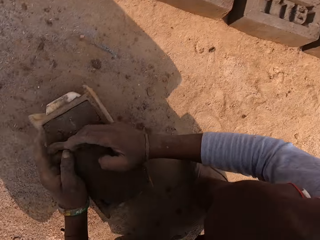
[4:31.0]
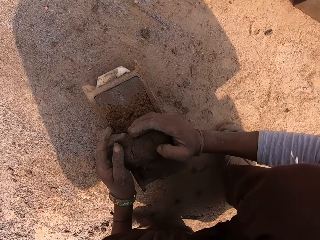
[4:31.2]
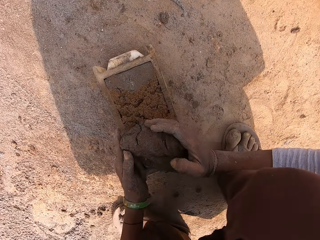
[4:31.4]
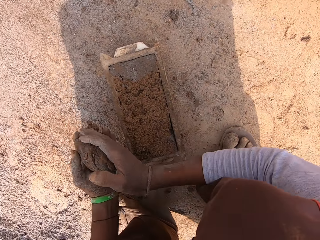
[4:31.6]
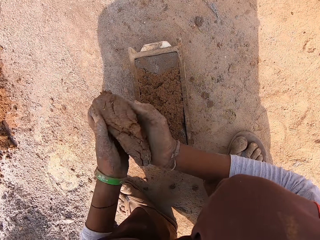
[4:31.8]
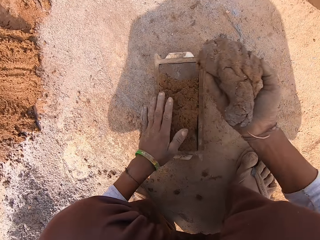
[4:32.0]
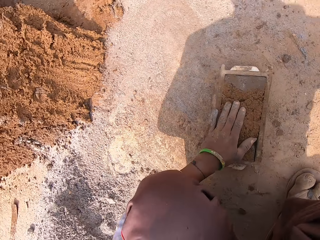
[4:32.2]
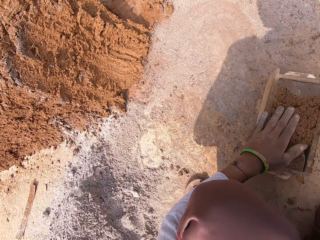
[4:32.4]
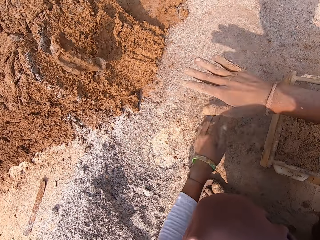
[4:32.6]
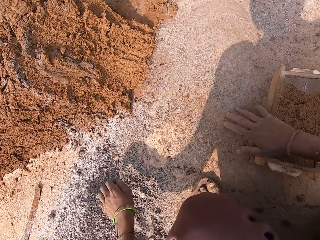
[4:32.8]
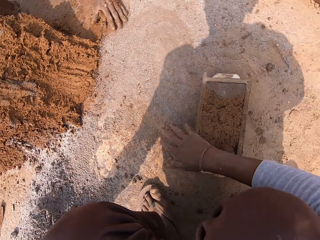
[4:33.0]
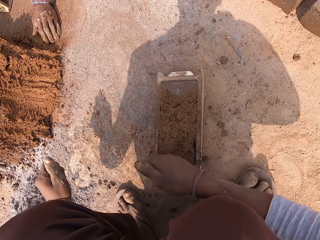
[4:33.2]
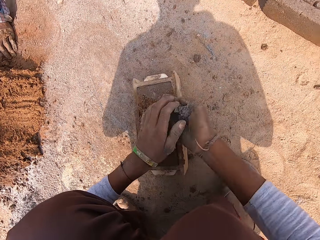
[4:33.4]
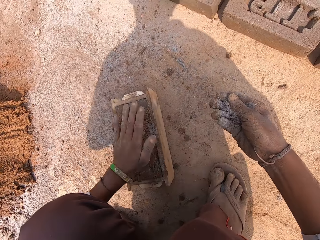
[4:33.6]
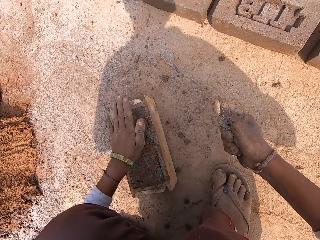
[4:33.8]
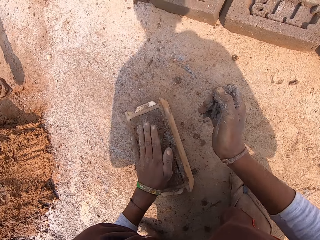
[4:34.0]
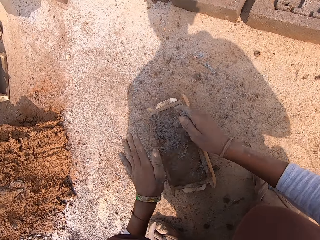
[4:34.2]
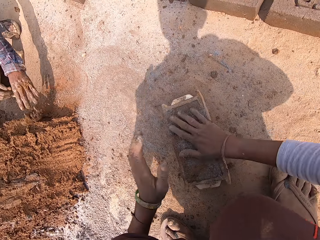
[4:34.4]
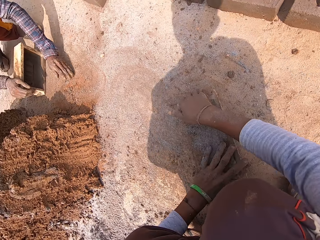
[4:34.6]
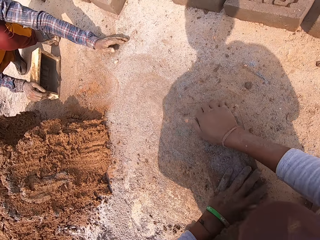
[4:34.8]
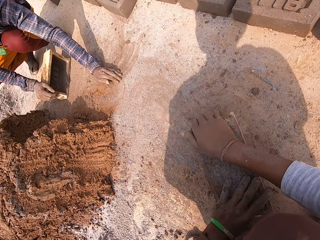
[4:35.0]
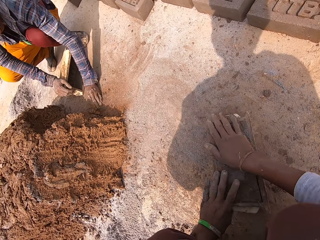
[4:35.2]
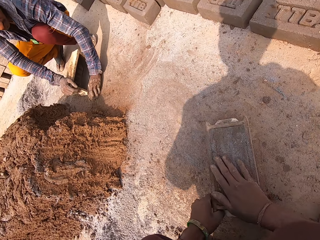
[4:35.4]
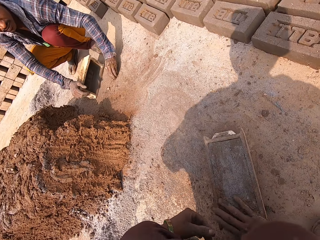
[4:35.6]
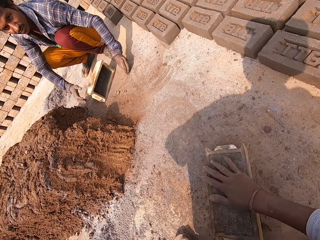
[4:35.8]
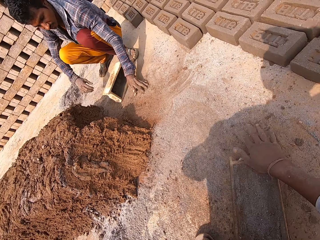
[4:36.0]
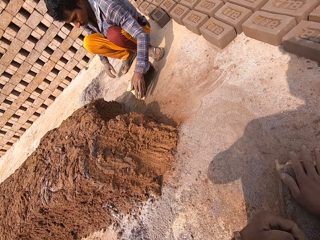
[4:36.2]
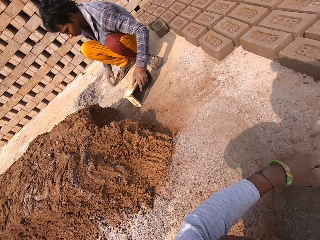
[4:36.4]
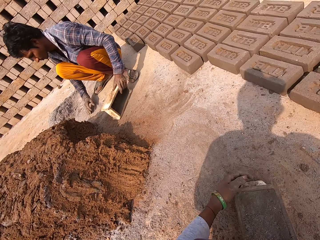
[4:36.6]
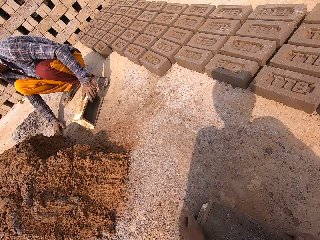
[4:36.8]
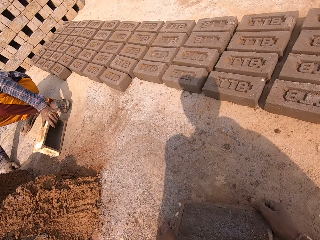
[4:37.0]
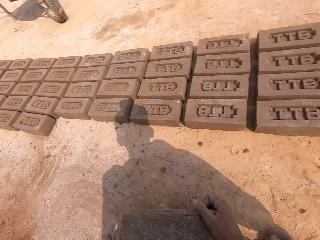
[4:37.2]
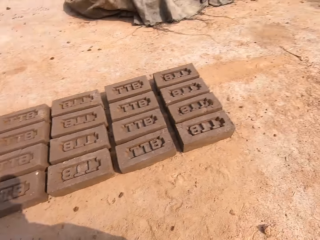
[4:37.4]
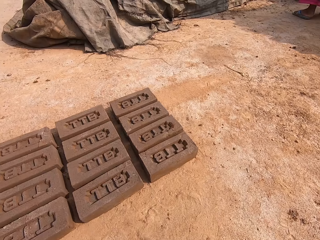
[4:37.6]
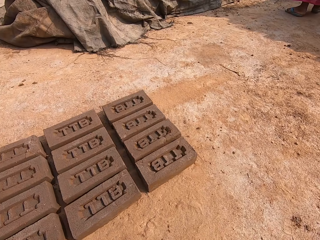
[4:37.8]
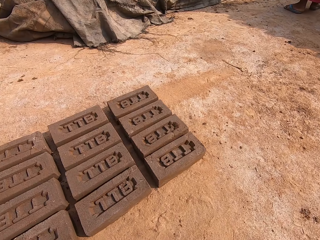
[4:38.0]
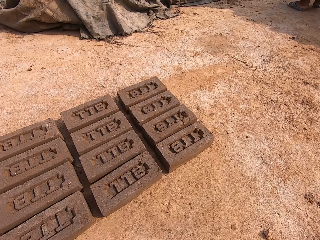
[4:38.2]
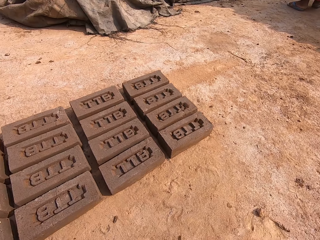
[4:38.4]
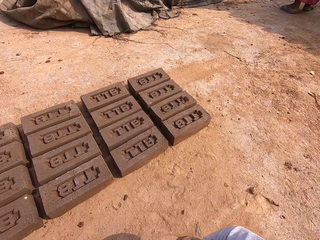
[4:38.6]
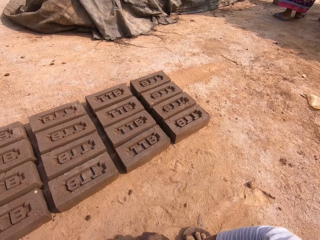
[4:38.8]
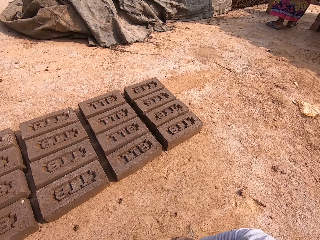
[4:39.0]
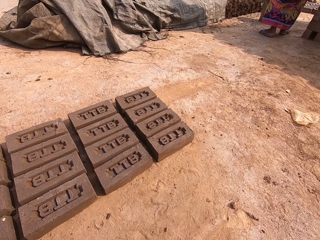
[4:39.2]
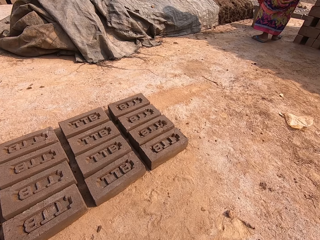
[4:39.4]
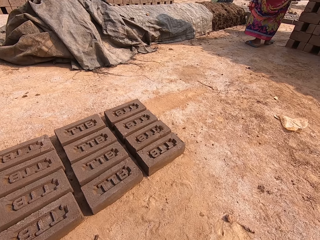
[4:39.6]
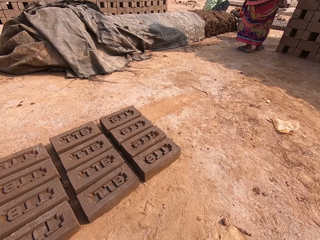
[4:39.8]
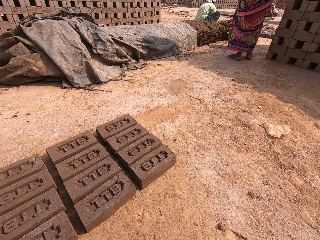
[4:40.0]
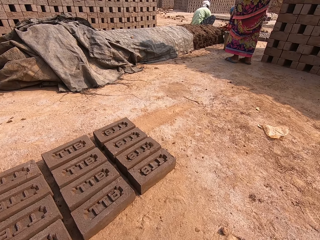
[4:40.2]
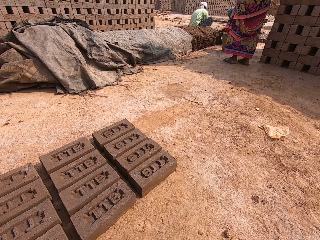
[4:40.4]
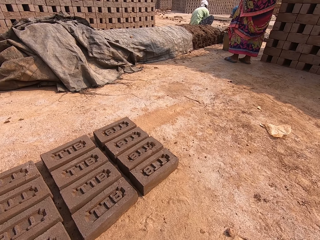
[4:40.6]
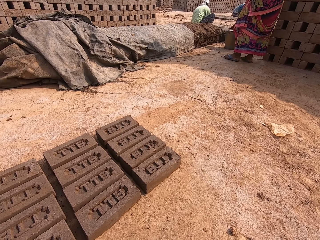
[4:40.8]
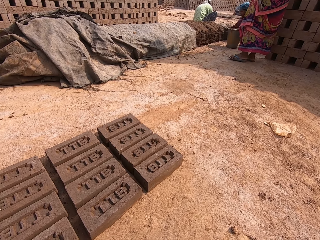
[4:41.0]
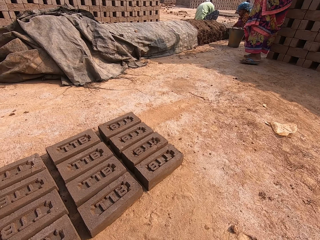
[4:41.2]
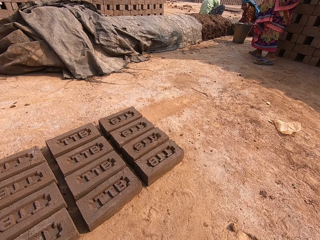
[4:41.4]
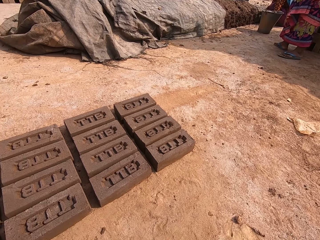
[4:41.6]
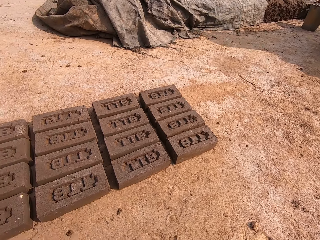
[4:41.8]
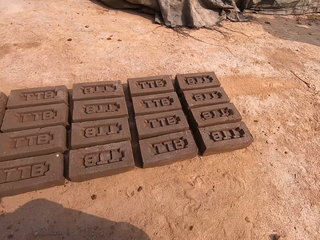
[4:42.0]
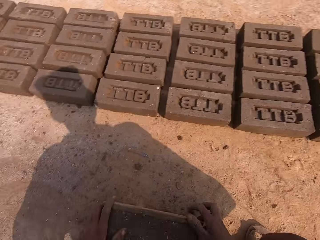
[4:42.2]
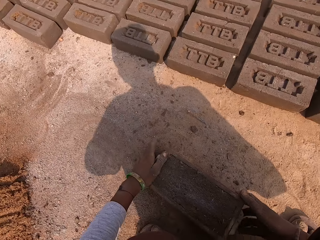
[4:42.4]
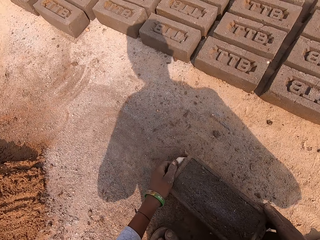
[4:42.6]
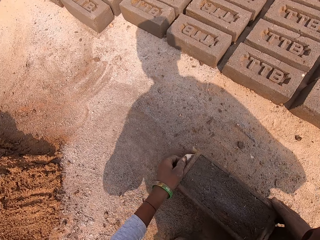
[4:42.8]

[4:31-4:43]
The camera wearer holds mud. He throws the clay mold on the ground with his right hand. He packs some borax sand from the ground with his left hand. He passes the borax sand from his left hand to his right hand. He smoothens the clay mold inside the wooden head pan with the borax sand in his left hand. He holds the mud. He pours the borax sand in his right hand into the clay mold in the wooden head pan on the ground. A person collects soil. The camera wearer smoothens the clay mold inside the wooden head pan with both hands. He holds the mud. The person collects the soil. The camera wearer lifts a plastic. He looks around. He converses with the person.

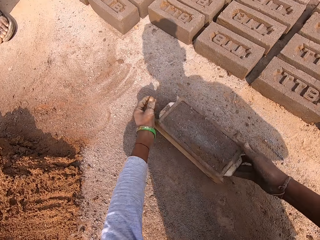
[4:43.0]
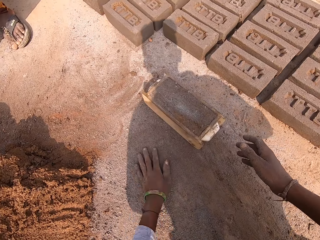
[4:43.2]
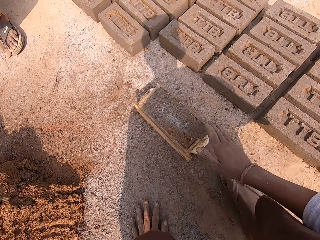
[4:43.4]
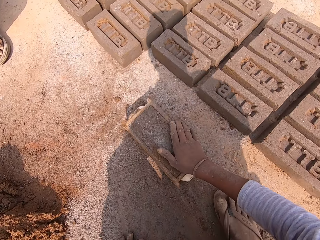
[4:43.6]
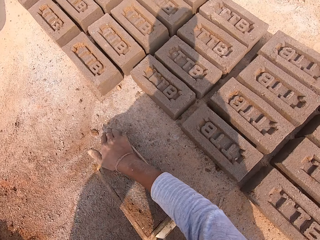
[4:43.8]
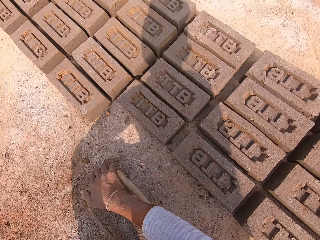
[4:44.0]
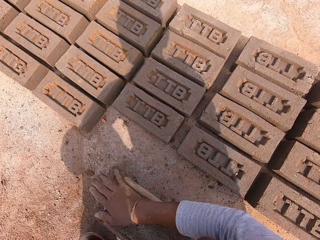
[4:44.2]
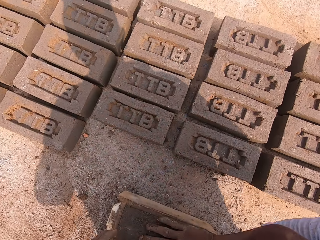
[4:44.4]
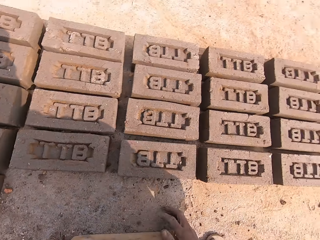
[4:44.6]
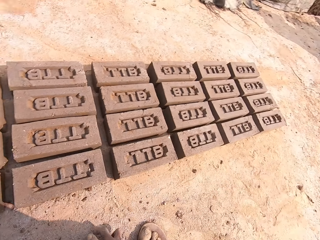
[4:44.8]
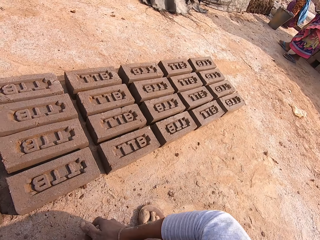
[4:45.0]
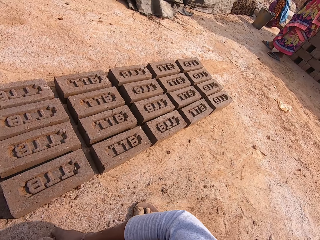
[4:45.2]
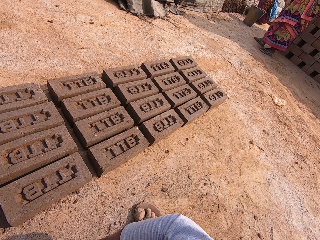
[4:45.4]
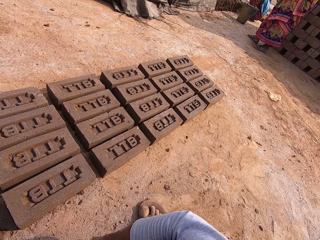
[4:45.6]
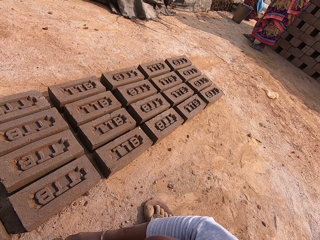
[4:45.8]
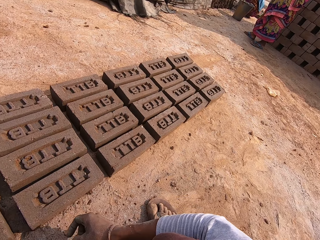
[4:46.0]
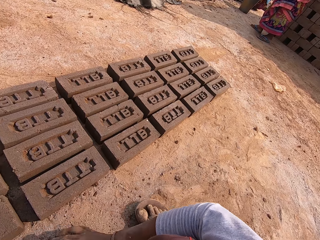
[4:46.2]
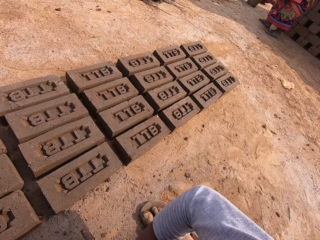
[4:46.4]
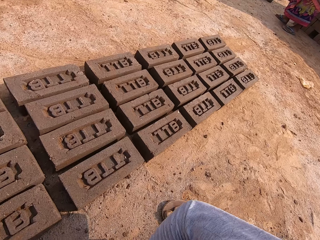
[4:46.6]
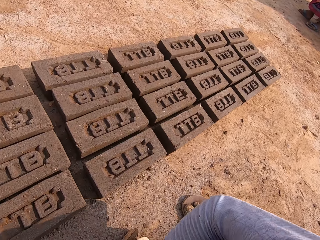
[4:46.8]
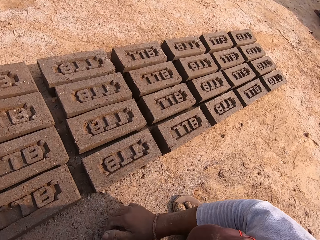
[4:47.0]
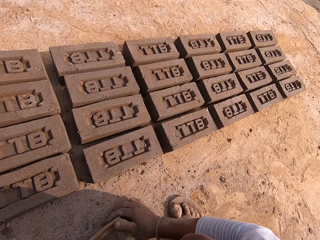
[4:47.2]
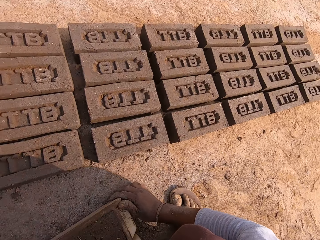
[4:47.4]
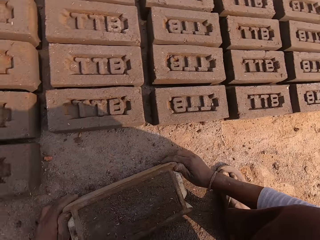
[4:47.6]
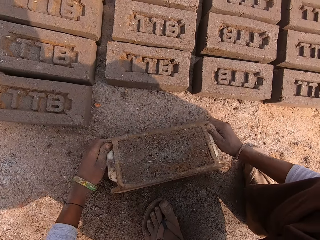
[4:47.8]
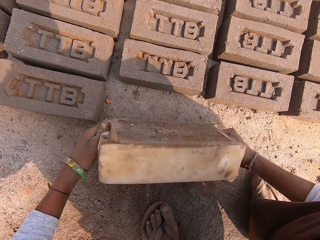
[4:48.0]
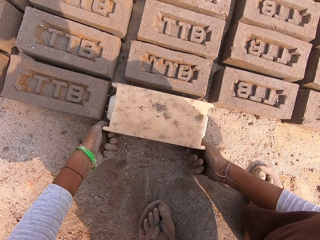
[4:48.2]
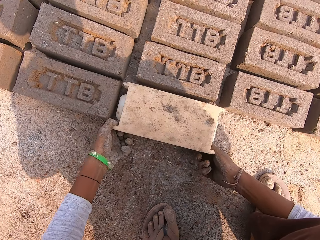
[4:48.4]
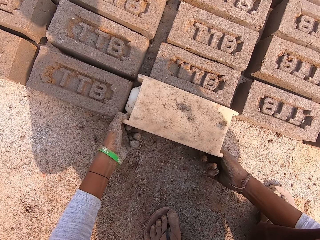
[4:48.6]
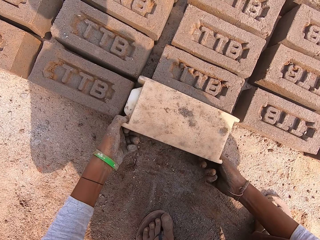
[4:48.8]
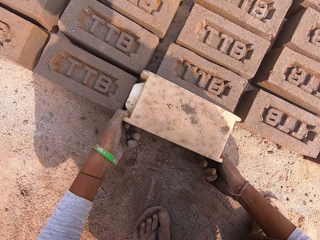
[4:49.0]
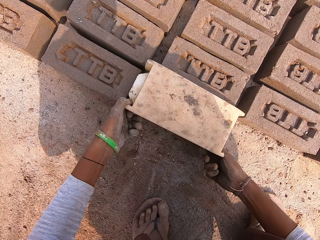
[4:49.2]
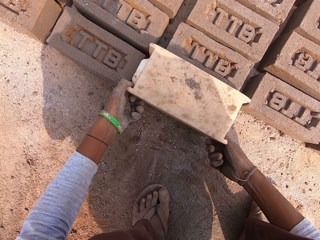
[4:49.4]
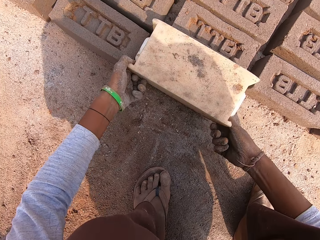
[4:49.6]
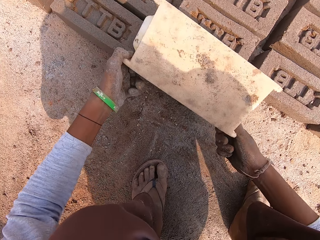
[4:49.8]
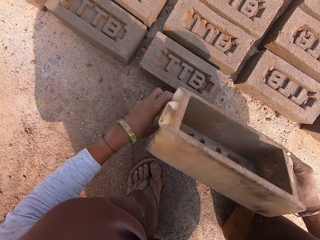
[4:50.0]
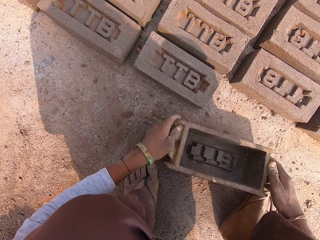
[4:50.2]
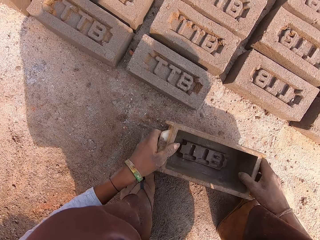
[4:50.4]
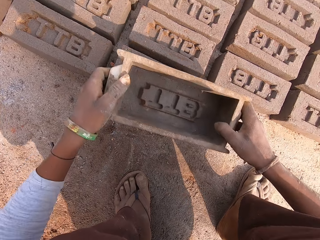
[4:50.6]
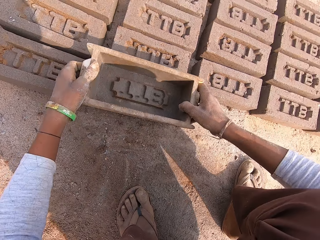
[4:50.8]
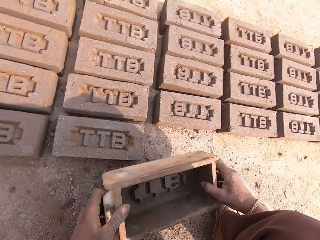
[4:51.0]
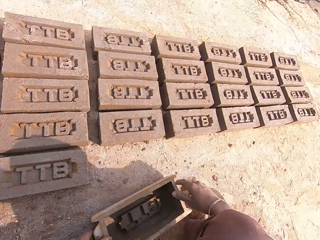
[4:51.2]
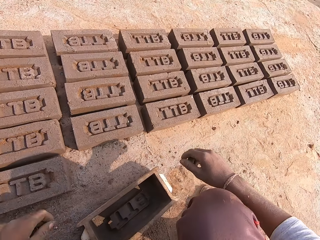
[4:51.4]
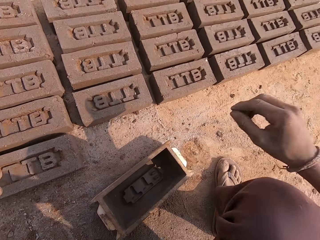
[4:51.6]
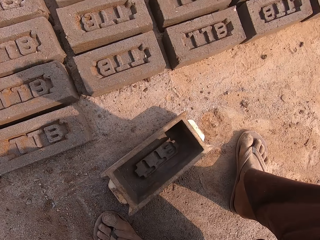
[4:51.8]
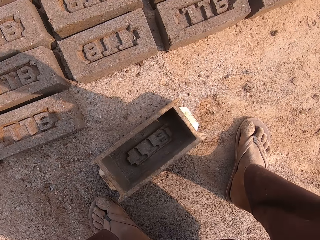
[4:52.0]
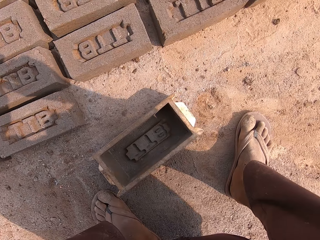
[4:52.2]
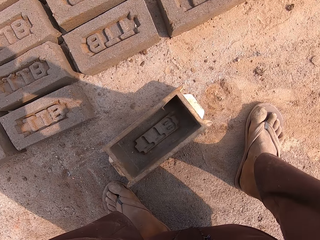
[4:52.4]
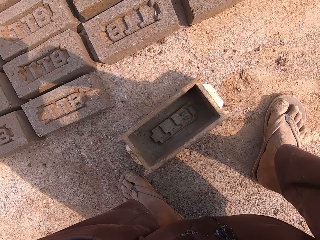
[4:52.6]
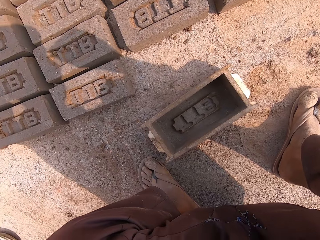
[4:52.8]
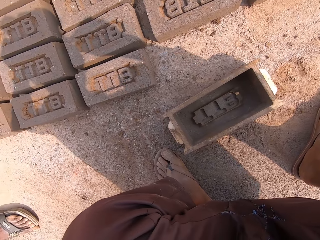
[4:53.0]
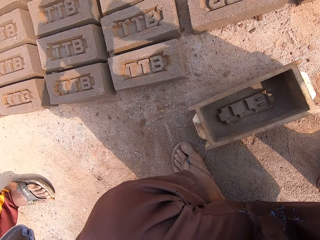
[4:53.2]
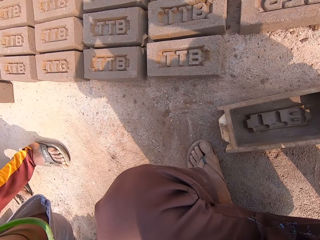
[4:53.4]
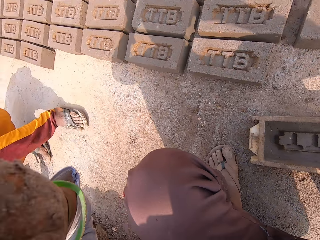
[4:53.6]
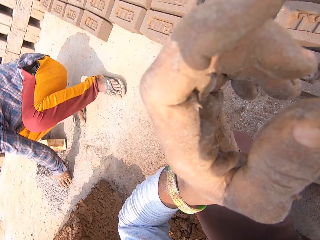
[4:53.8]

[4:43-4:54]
The camera wearer pushes a plastic. He holds mud. He turns the brick mold with both hands. He pours out the molded brick on the ground. He lifts the brick mold from the sand mold. He drops the brick mold on the ground with both hands. He takes the brick mold from the ground with both hands. He hits the sand mold with the brick mold in both hands. He drops the brick mold on the ground with both hands. He moves both hands towards his head. A man interacts with the camera wearer. The camera wearer looks around.
